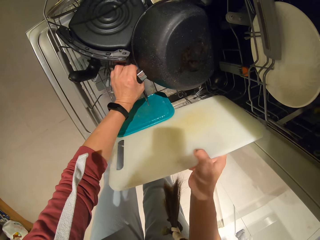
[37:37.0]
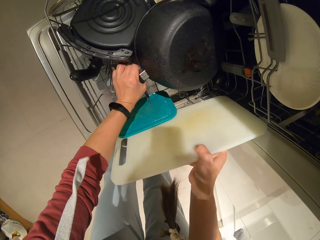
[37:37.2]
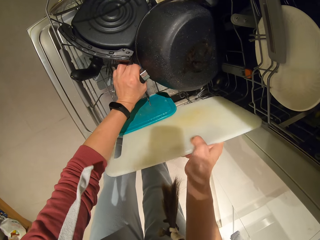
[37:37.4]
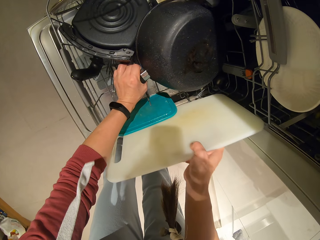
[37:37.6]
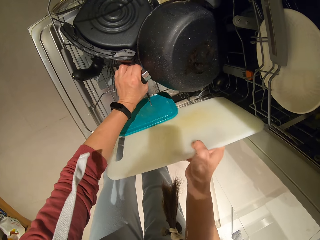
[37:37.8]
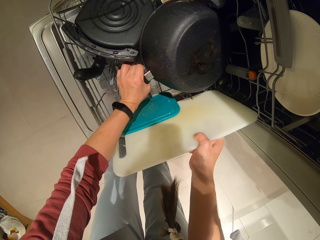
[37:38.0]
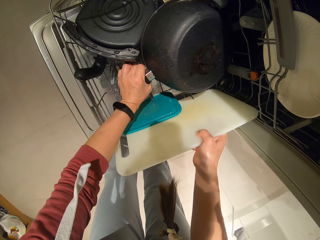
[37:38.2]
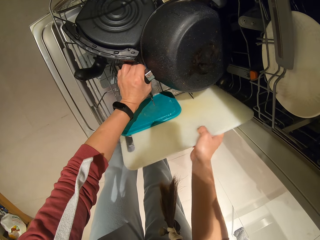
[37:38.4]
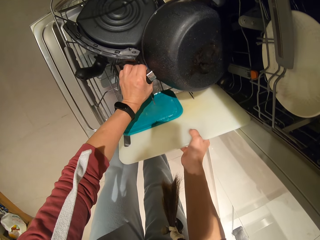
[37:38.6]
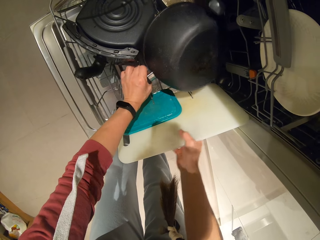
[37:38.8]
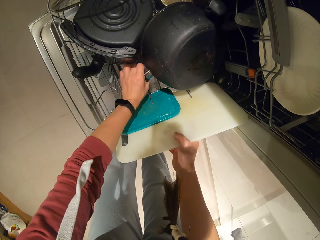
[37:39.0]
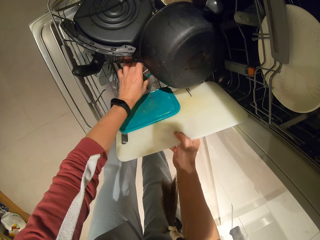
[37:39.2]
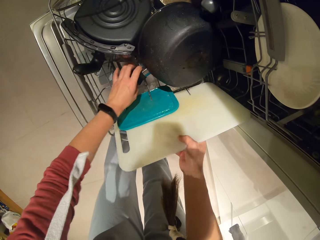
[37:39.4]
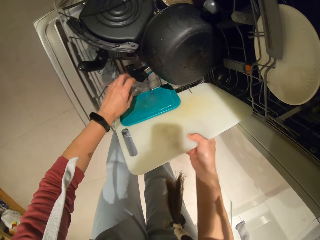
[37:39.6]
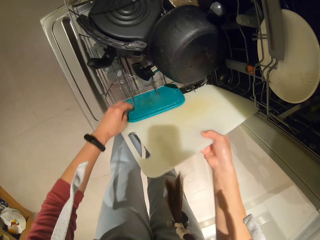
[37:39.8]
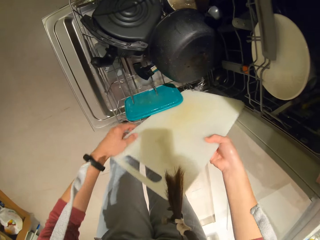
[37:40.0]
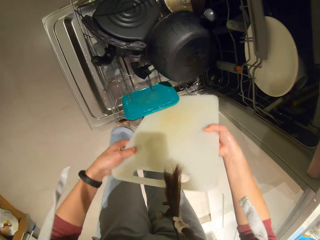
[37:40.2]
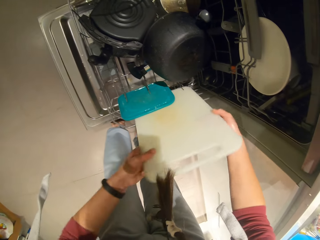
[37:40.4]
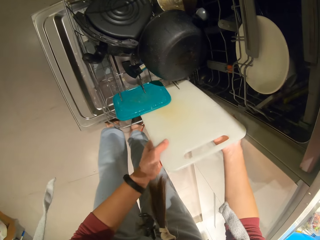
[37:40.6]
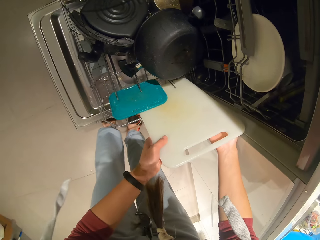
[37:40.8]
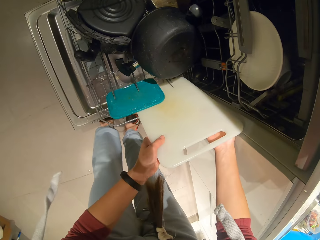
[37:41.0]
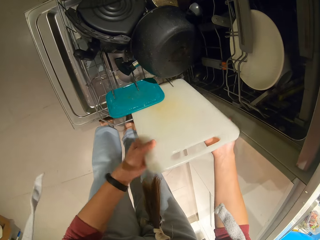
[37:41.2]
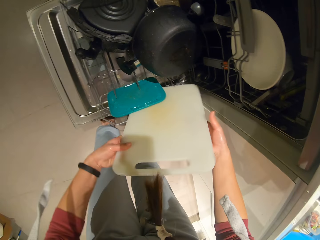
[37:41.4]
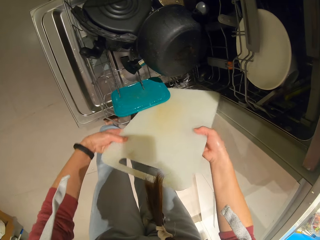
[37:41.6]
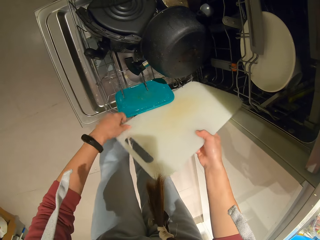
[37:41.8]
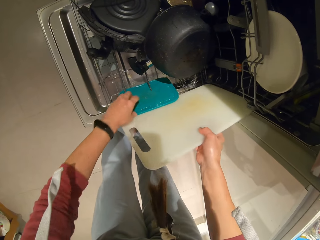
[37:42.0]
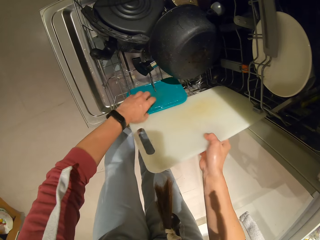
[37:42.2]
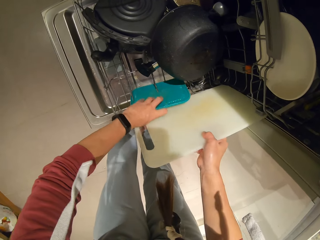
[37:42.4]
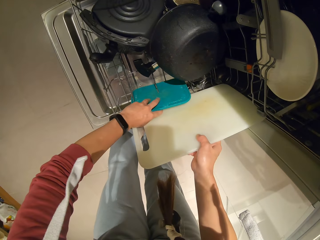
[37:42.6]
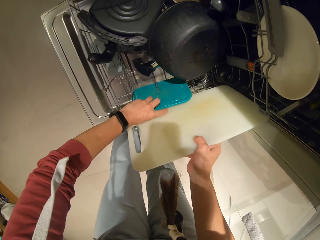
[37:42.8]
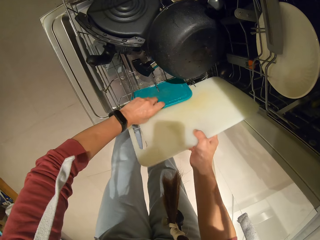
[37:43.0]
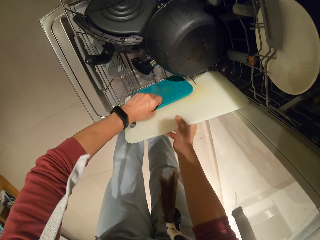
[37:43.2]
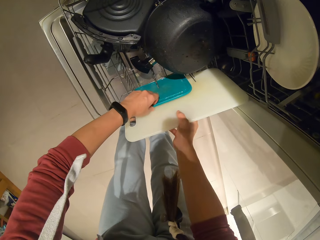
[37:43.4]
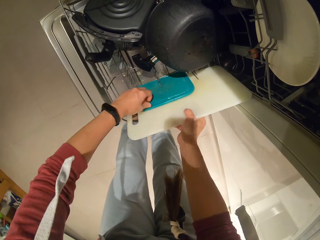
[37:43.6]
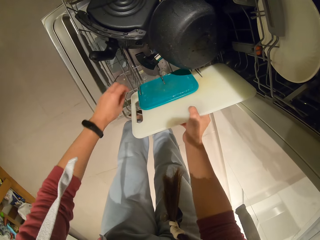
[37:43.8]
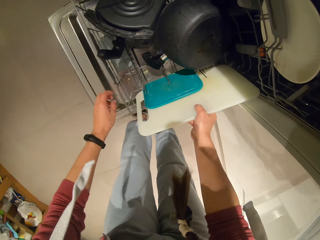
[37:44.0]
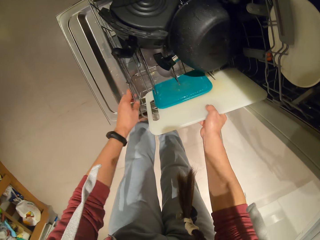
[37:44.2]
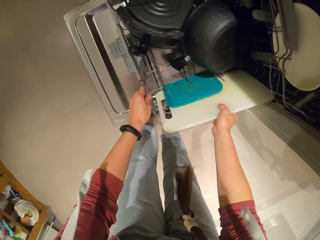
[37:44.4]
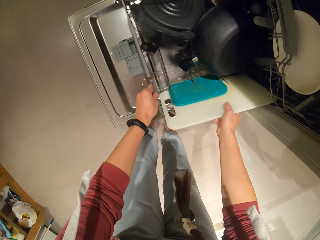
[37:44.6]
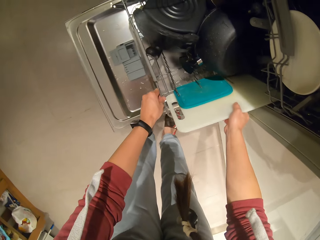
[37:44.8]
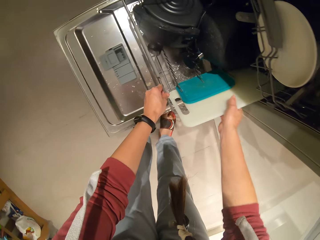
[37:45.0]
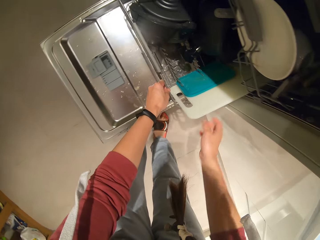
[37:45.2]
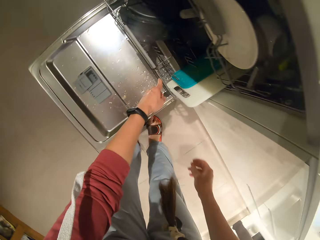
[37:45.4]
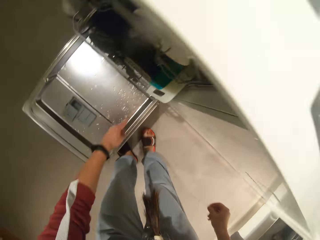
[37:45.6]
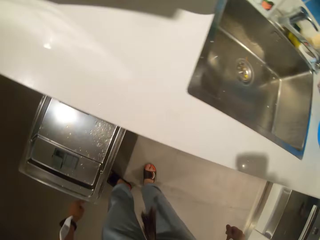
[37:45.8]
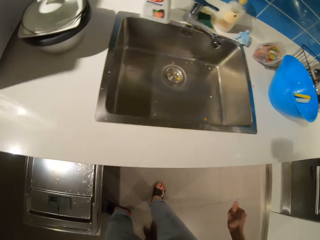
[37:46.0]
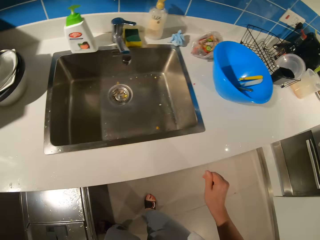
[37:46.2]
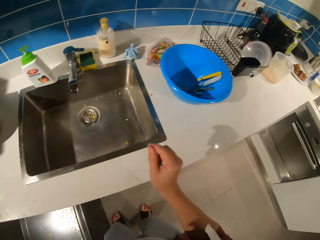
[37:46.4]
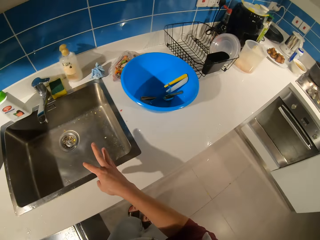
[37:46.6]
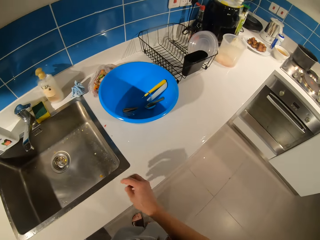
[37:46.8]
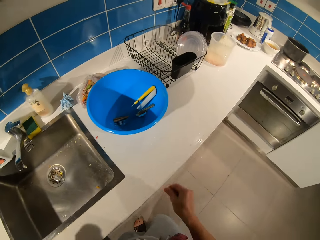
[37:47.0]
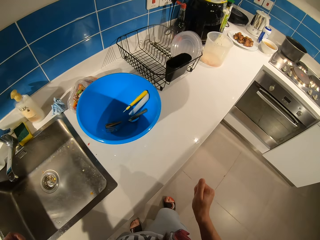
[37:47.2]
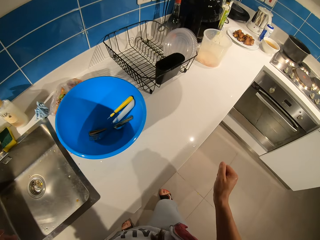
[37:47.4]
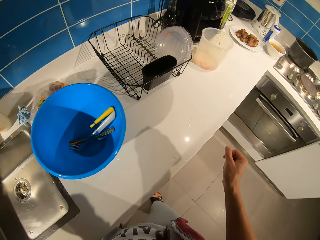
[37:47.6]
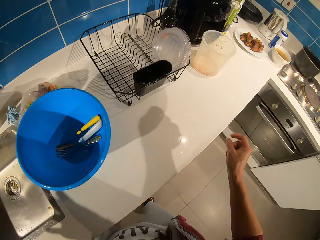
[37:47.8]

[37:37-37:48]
The camera wearer holds a chop board. They push the rack into the dishwasher.

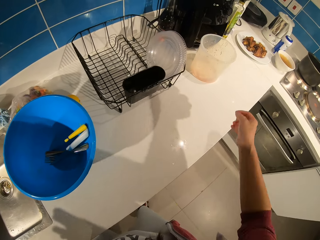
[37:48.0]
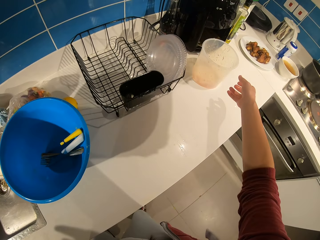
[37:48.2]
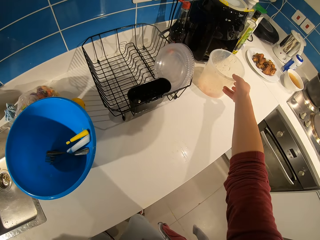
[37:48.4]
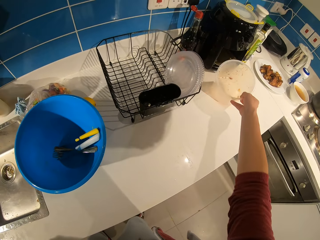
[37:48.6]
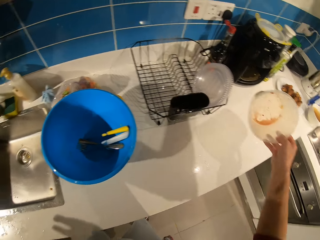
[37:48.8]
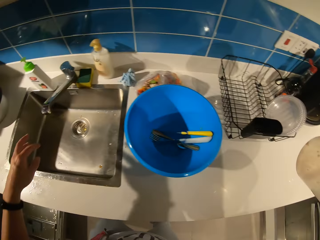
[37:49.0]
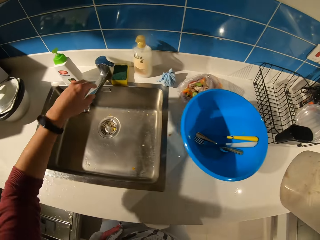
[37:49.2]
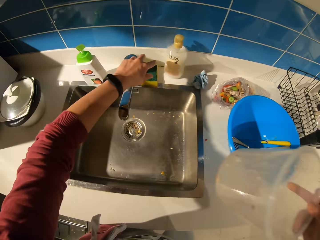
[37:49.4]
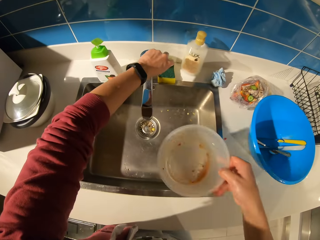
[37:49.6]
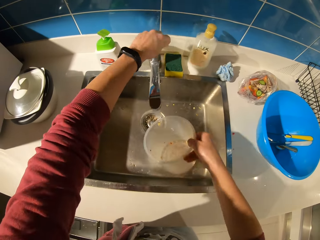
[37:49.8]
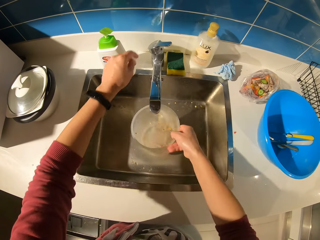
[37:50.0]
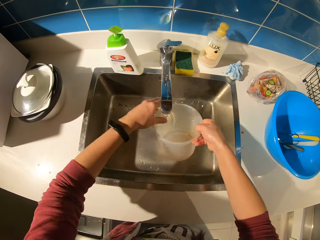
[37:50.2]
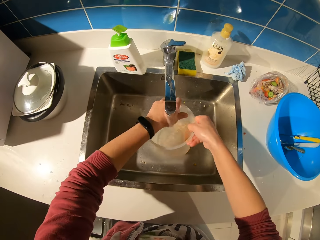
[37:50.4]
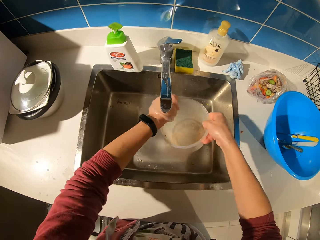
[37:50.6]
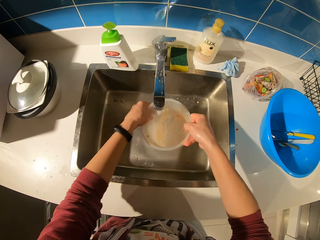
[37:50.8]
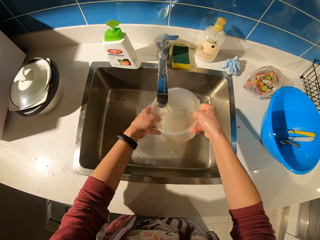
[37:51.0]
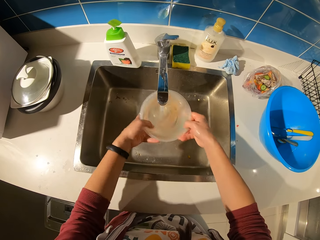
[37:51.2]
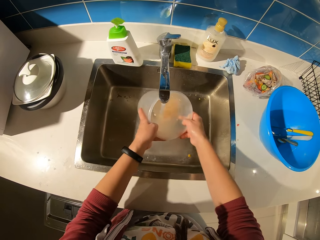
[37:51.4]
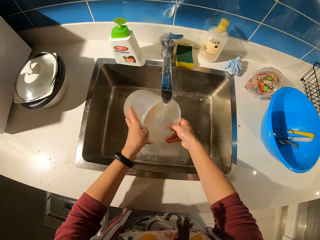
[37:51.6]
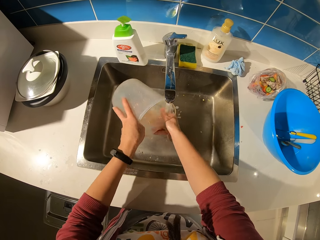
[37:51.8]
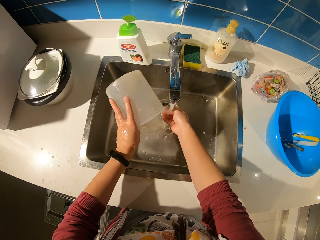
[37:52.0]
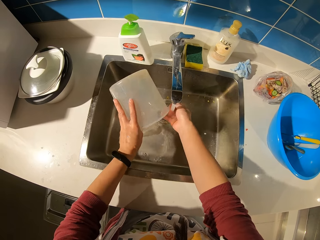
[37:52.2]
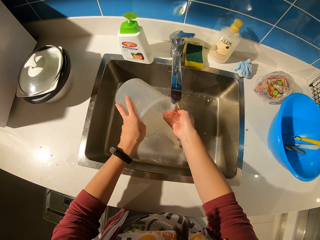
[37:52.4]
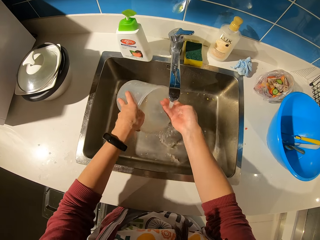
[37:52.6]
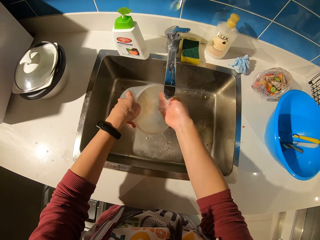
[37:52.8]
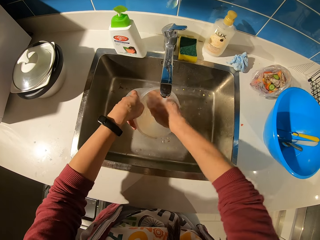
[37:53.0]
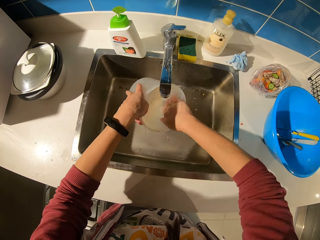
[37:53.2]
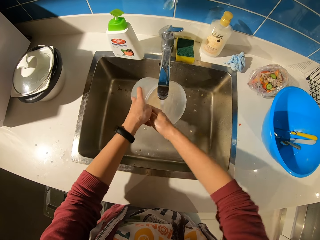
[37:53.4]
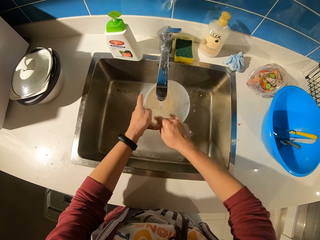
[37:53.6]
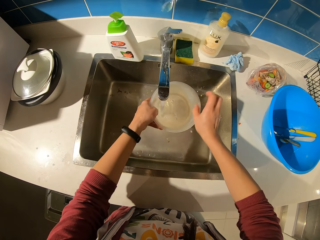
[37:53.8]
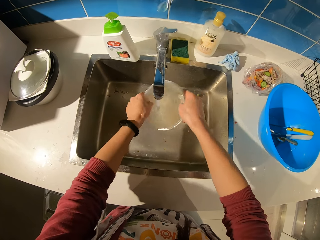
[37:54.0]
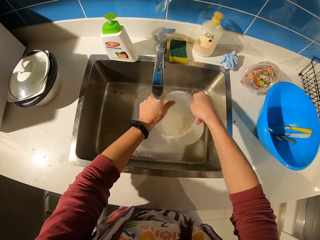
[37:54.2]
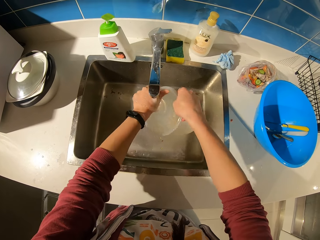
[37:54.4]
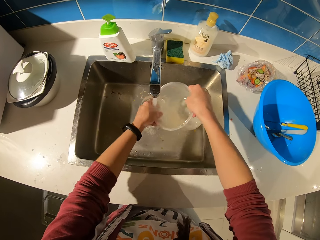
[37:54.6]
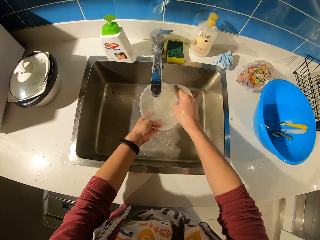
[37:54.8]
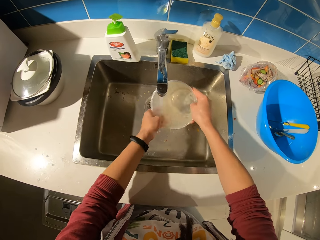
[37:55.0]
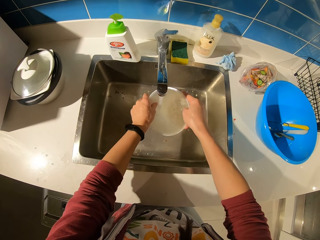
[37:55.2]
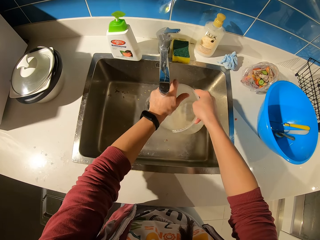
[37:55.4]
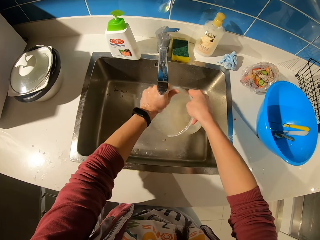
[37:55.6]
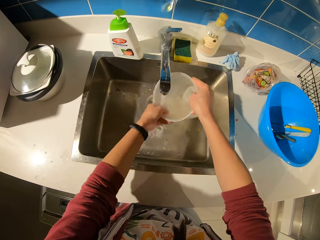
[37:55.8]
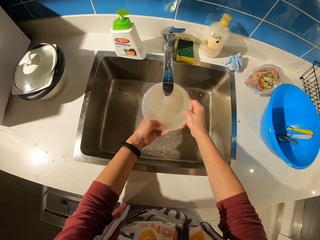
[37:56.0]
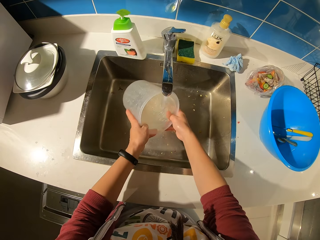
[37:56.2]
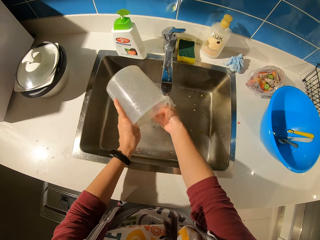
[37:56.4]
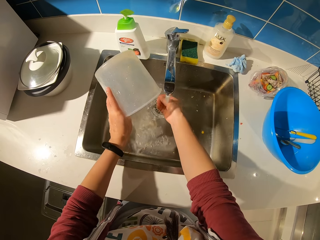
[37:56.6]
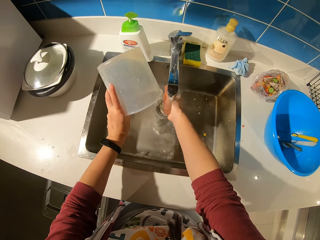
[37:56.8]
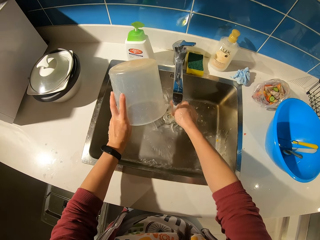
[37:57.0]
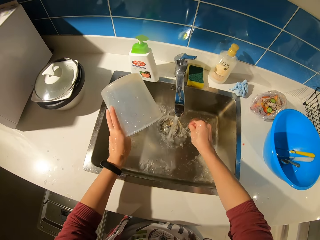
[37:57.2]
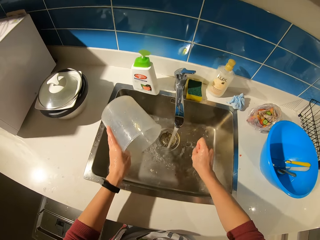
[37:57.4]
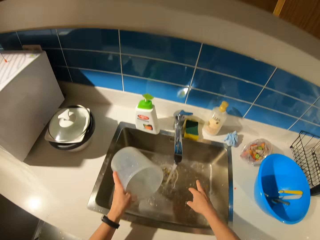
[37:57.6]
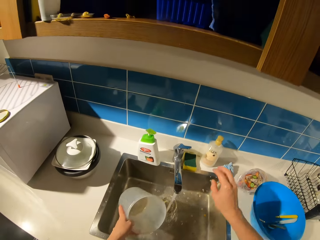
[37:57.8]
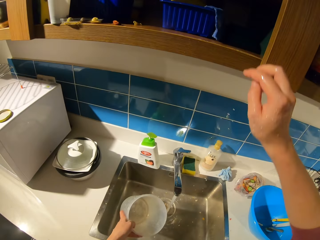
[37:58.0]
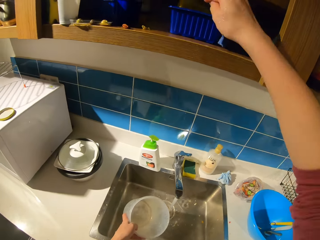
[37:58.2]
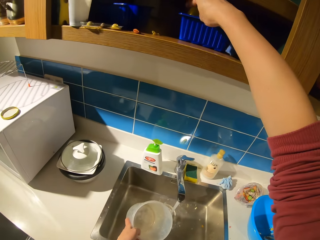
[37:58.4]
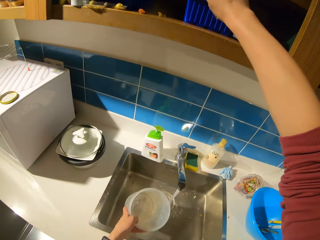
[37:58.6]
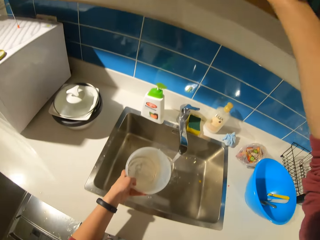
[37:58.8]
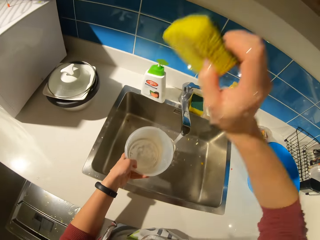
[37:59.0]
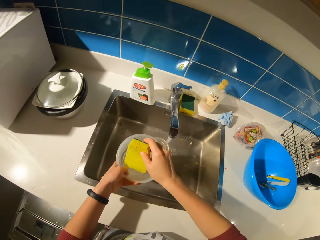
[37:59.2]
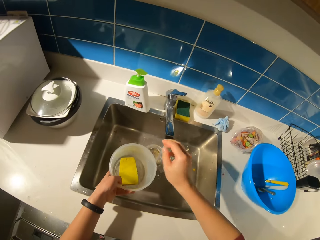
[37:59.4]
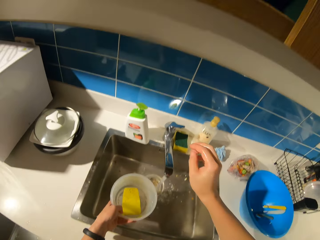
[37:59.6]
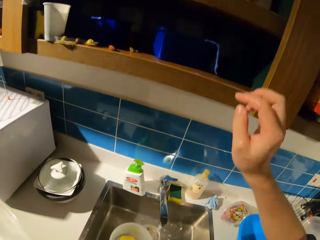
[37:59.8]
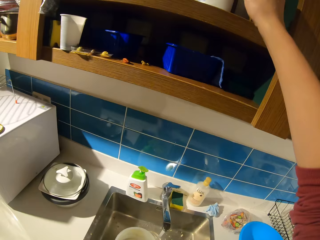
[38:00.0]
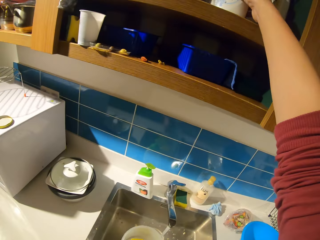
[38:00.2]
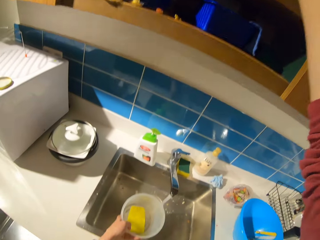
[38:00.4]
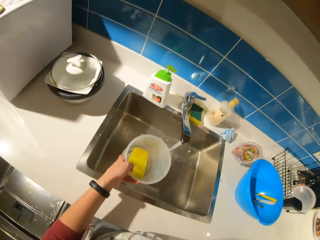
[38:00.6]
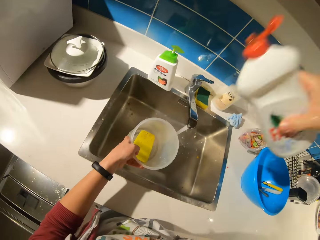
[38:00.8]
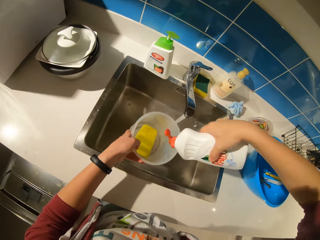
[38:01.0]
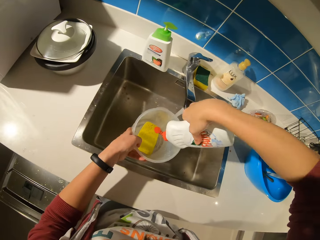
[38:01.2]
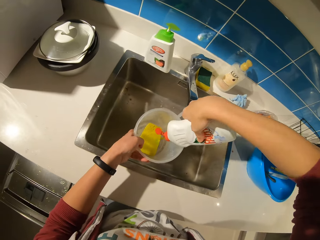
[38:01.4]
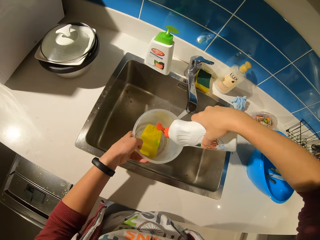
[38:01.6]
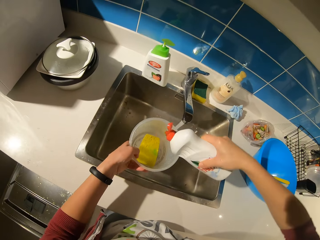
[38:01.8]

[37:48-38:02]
The camera wearer picks up a container from the table. They rinse the container in the sink with water. They pick up a scrubber from the shelf and drop the scrubber inside the container. They pick up dishwashing liquid from the shelf and pour the liquid inside the container.
